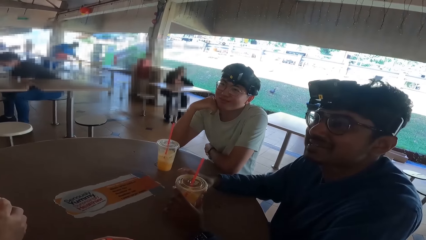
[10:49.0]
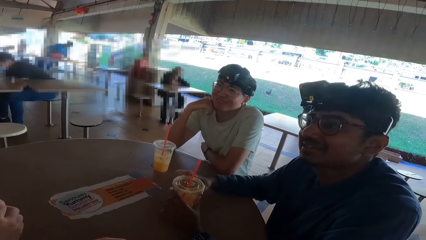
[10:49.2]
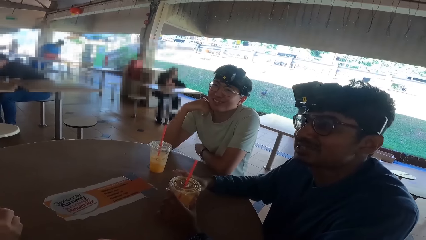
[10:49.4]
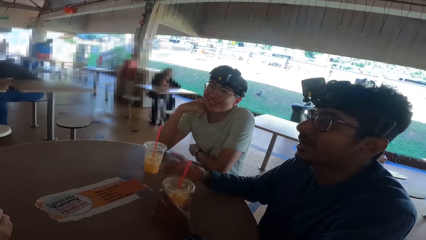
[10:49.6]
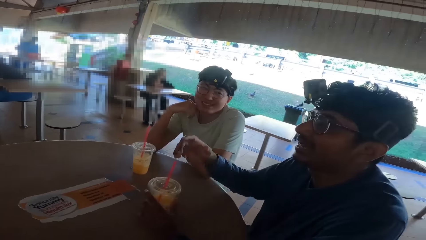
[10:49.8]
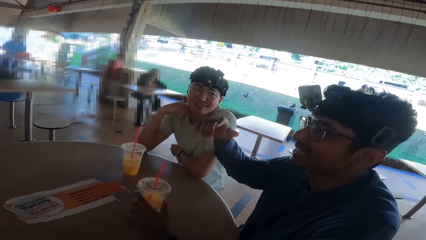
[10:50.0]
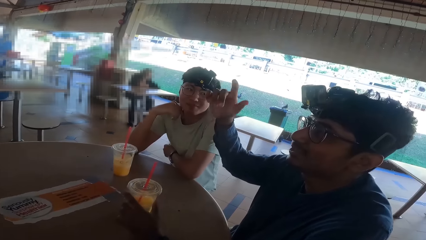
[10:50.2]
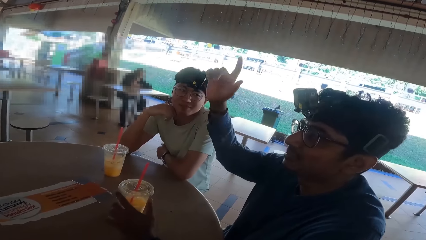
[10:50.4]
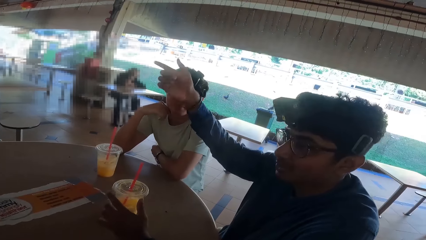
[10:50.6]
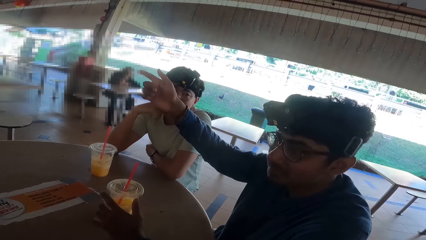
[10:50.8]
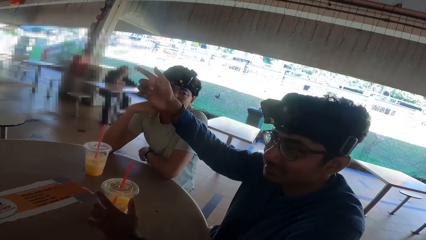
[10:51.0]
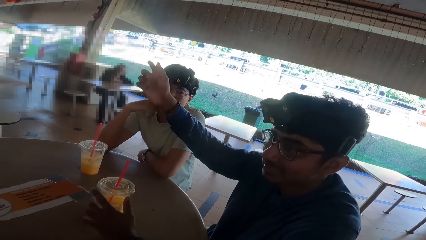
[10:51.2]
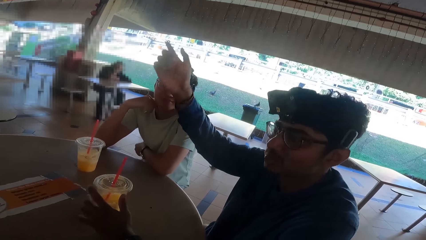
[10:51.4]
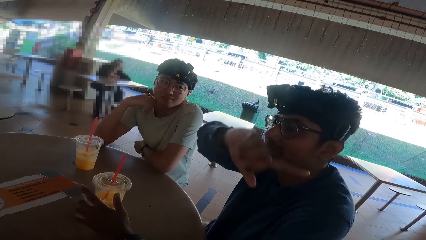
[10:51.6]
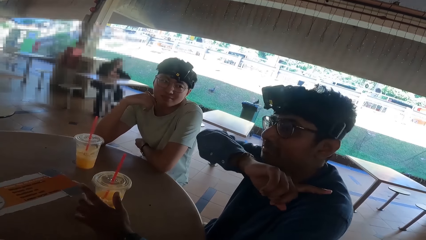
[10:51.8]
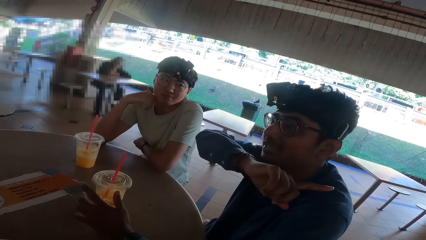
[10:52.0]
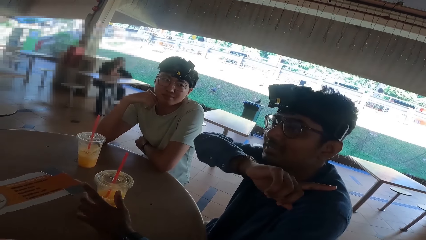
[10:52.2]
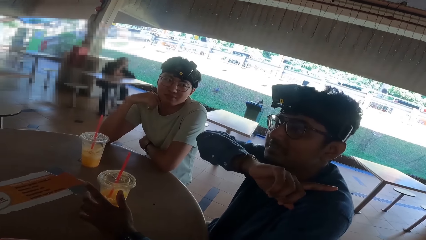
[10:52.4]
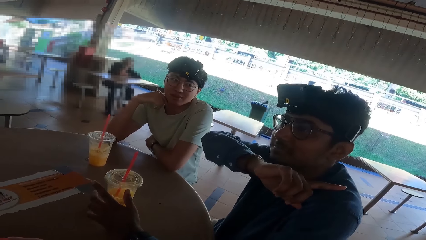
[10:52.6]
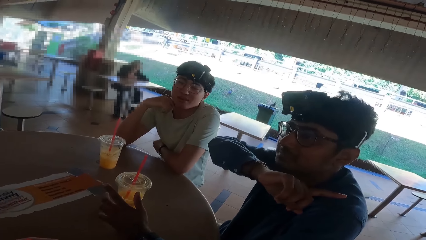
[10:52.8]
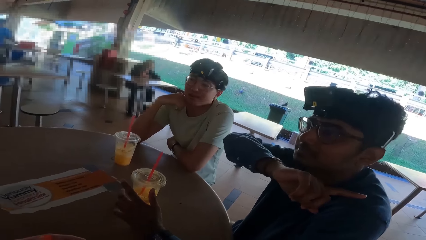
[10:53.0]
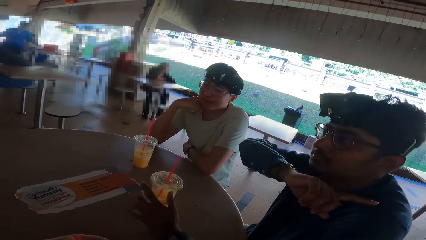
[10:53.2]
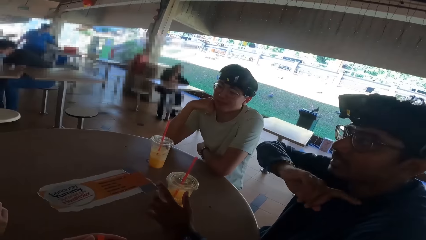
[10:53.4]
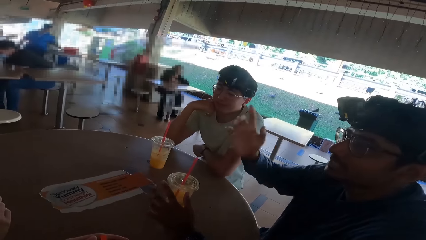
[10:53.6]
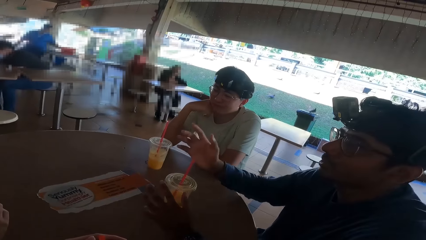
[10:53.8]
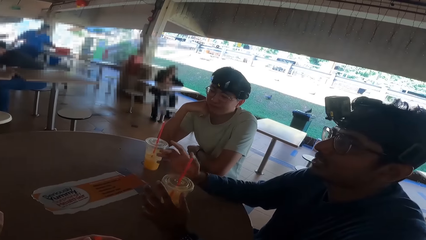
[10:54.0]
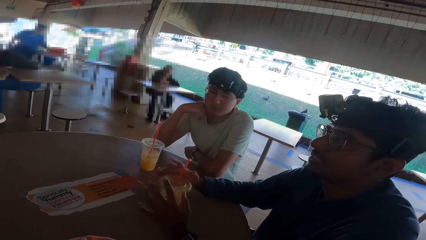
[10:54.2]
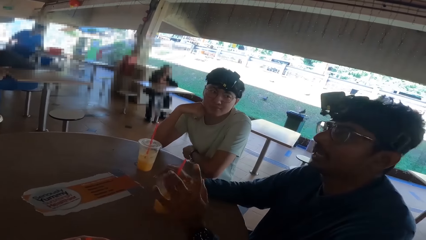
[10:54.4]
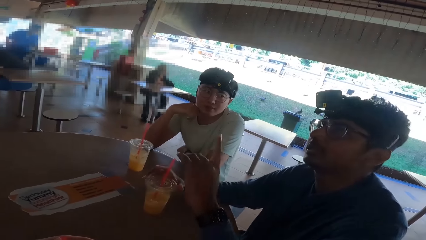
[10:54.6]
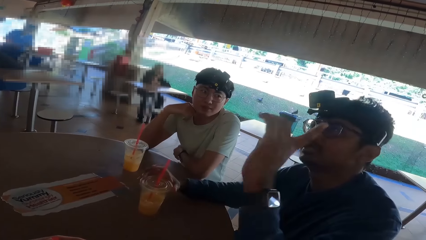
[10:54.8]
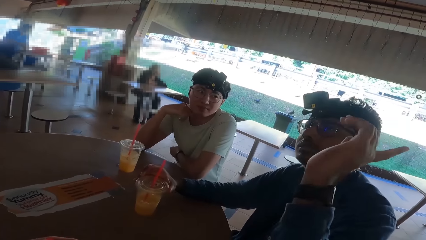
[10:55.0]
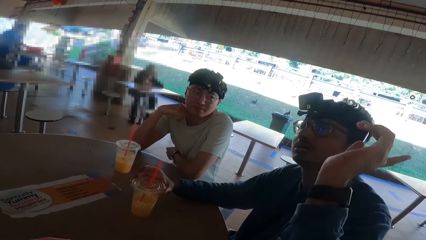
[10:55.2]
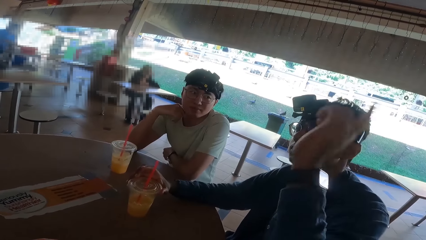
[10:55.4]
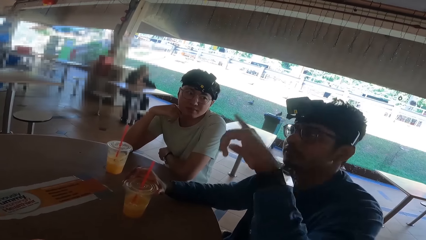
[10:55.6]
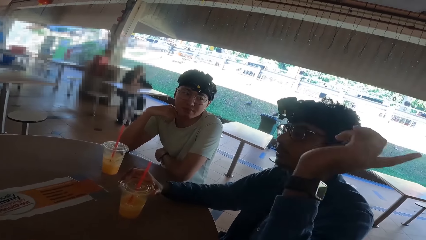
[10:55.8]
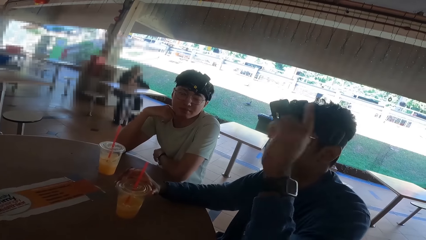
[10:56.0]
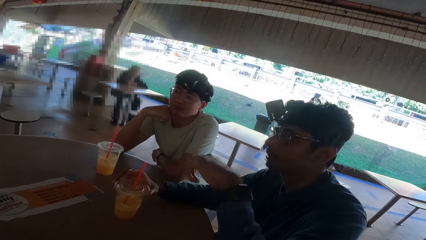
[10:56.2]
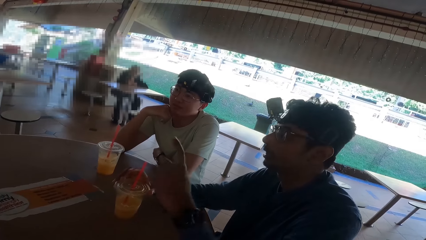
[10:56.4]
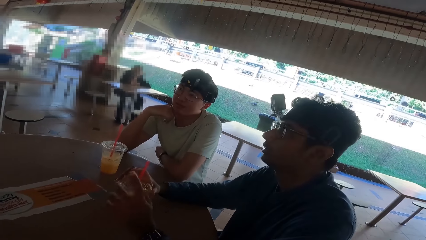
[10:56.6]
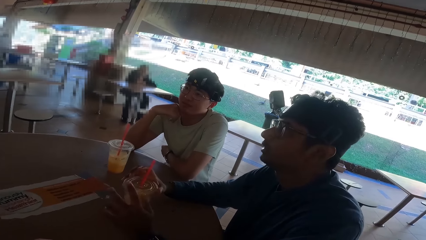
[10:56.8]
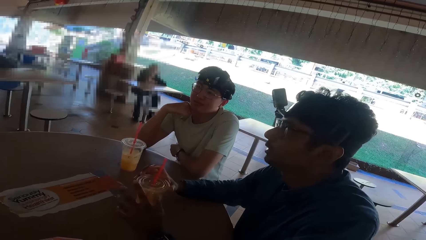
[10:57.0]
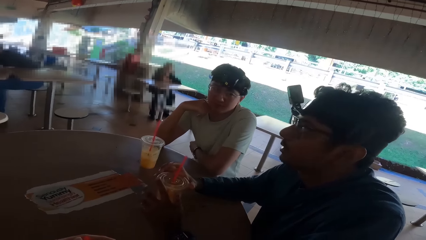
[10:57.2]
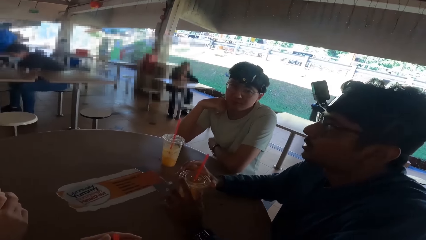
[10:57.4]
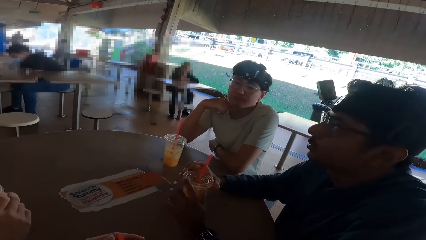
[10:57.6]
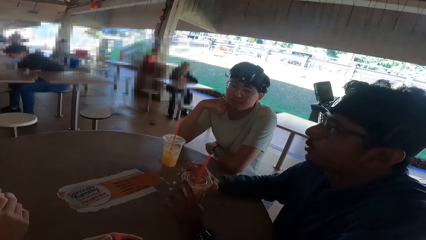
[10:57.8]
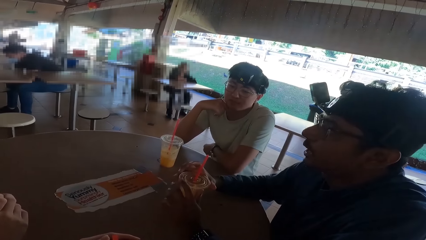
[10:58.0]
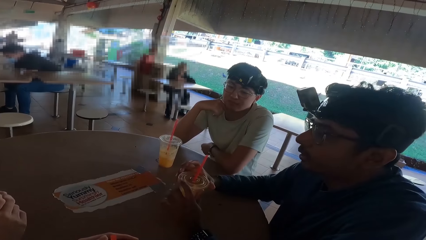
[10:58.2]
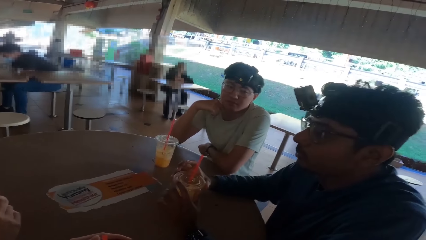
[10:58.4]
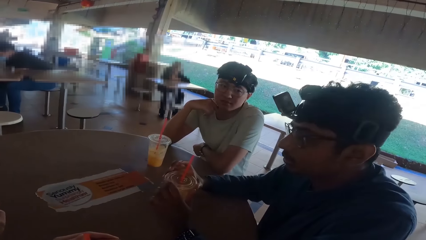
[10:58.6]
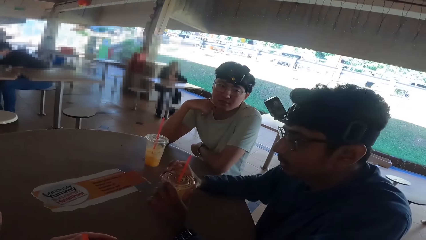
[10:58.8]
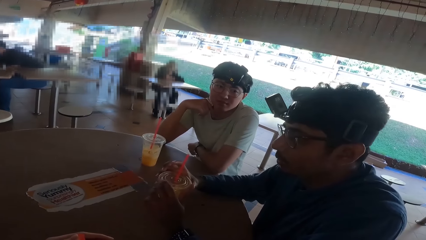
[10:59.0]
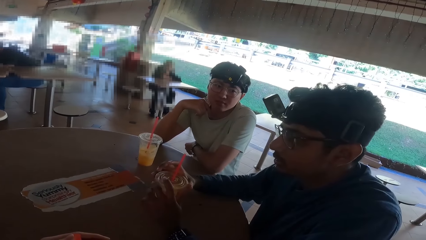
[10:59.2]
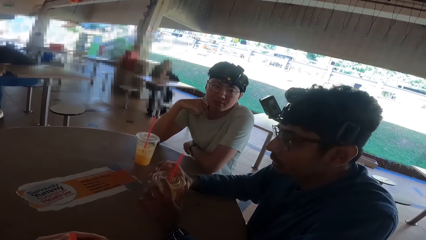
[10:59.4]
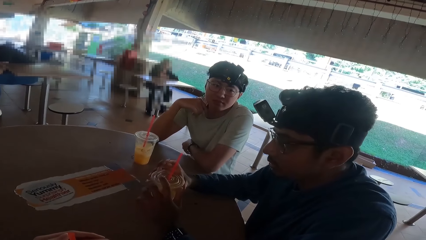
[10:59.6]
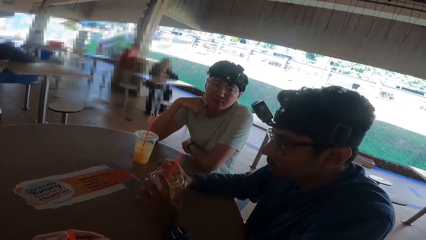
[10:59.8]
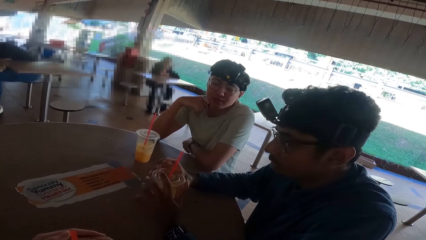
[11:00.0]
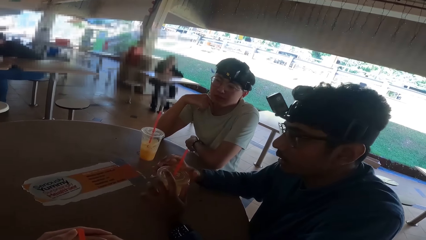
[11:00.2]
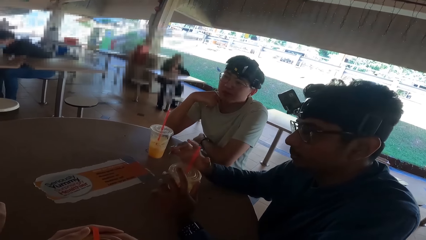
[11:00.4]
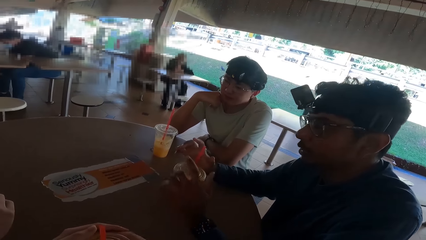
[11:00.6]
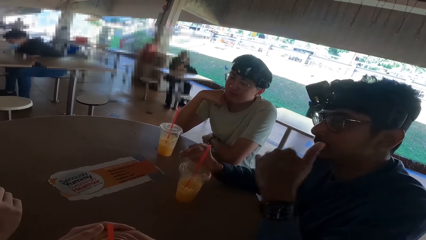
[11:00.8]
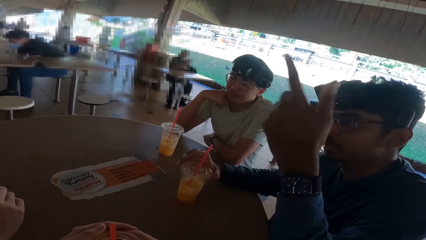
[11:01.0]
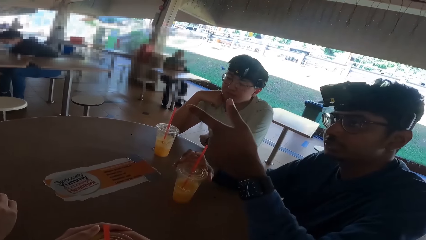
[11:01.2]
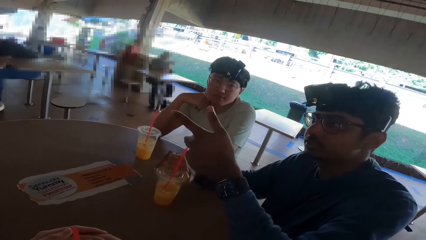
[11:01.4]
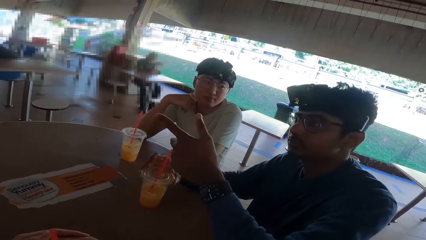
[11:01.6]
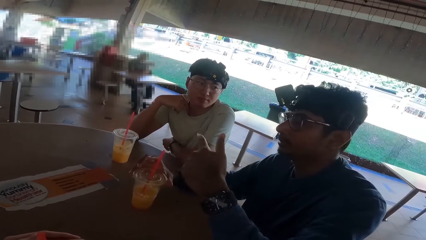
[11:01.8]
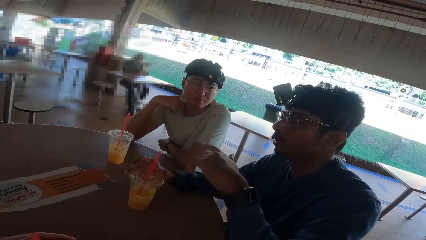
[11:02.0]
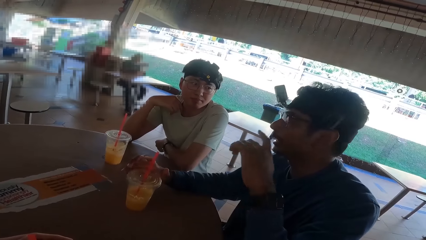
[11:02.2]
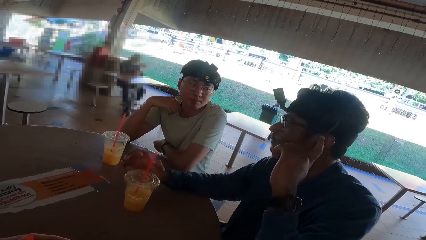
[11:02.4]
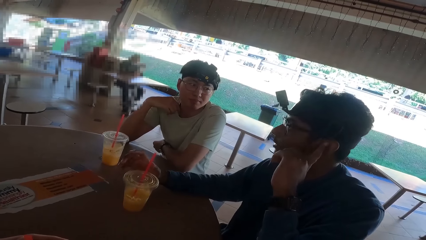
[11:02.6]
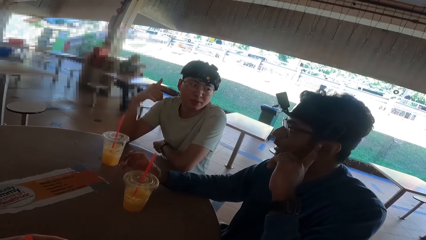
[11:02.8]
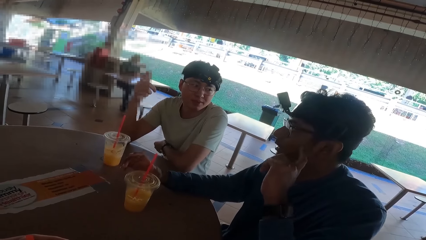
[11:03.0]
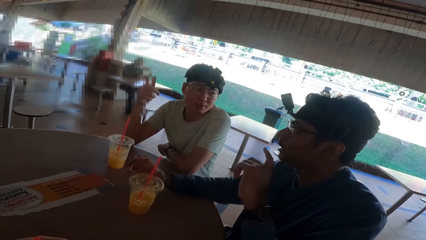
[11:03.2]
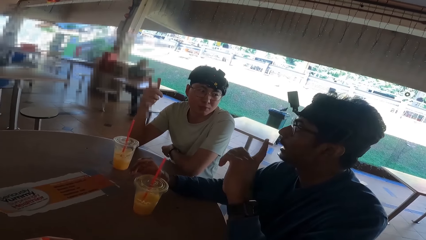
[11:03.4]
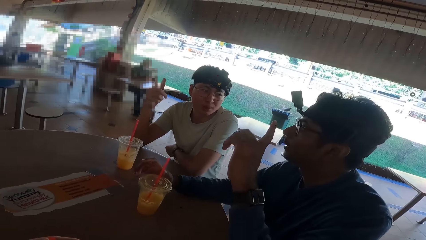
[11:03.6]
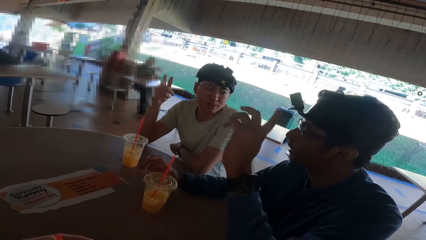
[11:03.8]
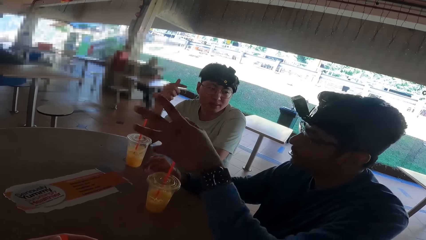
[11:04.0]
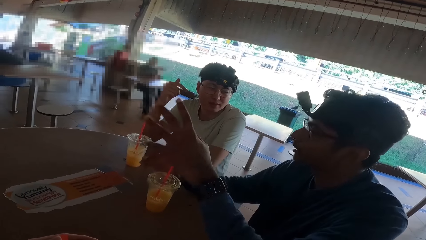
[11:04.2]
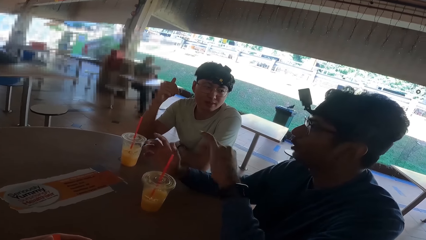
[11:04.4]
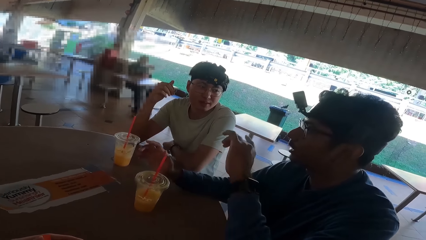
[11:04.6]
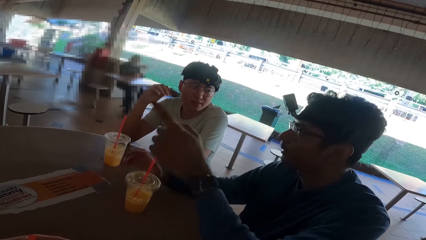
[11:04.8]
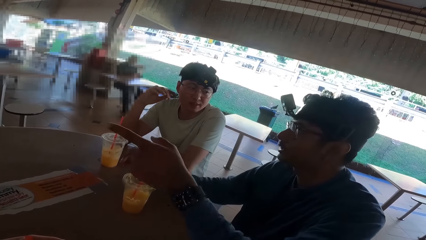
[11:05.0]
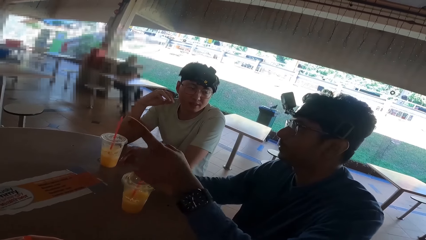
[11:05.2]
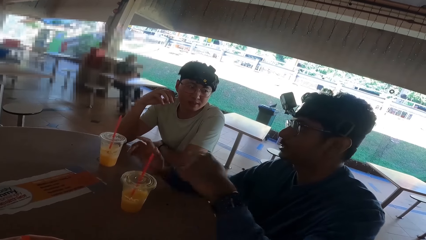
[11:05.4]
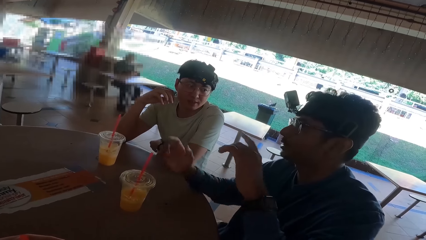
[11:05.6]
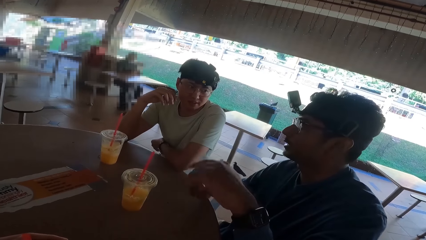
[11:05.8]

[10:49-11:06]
A man raises his hand. He talks and raises his hand.
